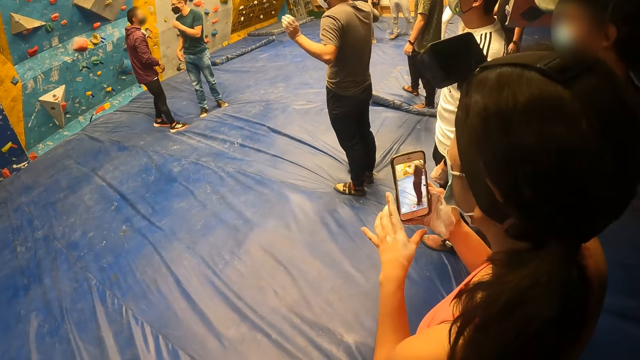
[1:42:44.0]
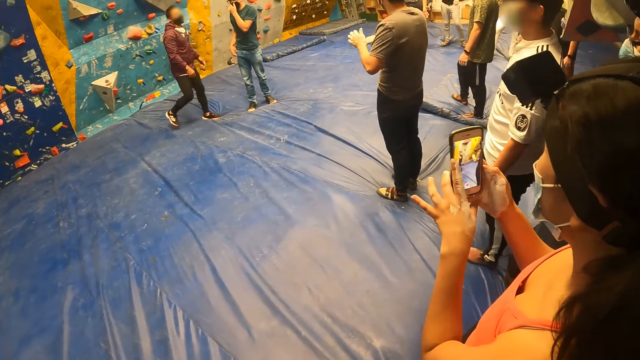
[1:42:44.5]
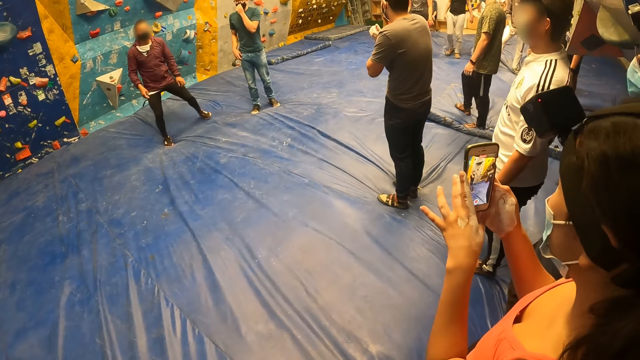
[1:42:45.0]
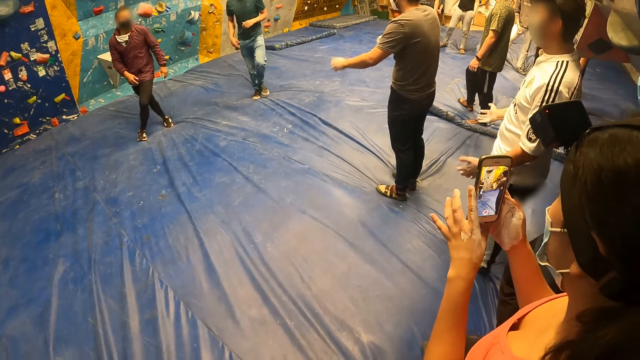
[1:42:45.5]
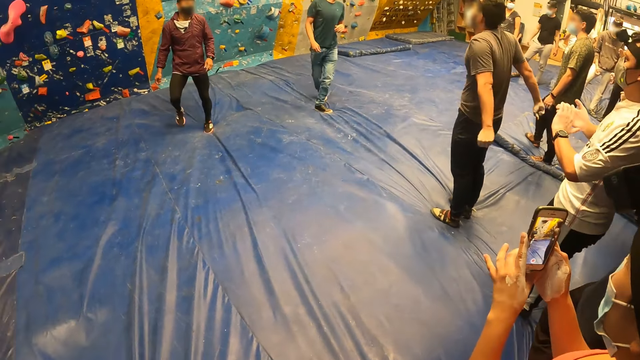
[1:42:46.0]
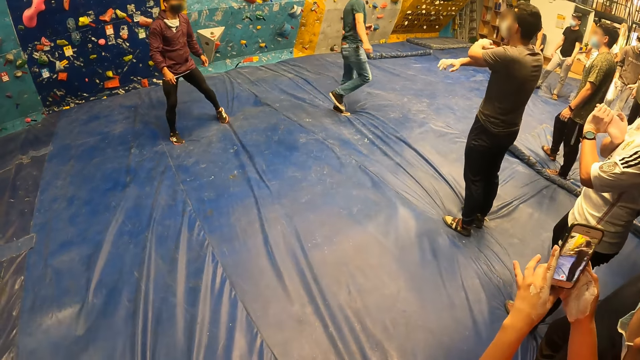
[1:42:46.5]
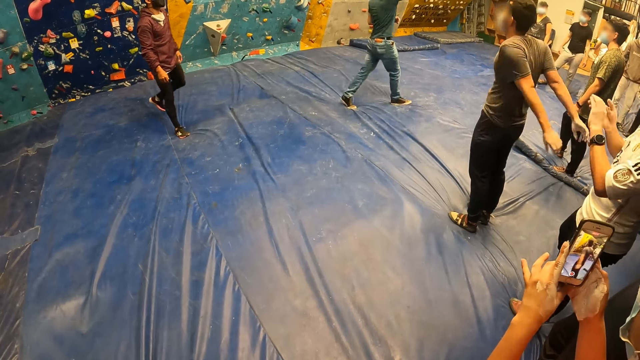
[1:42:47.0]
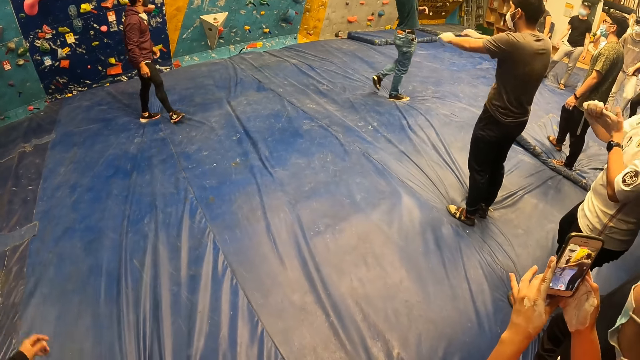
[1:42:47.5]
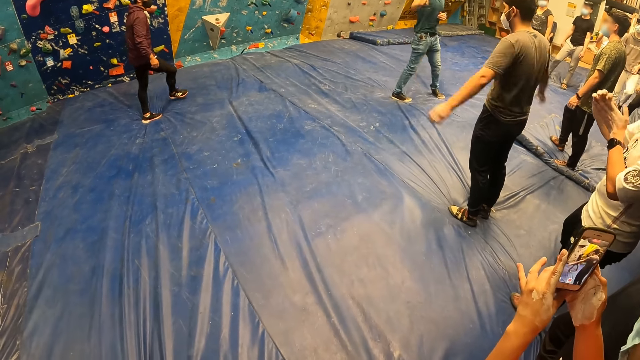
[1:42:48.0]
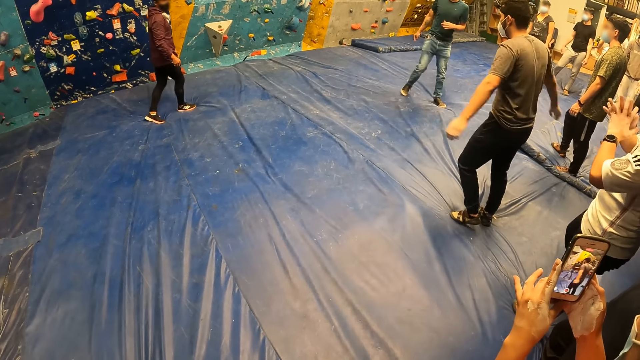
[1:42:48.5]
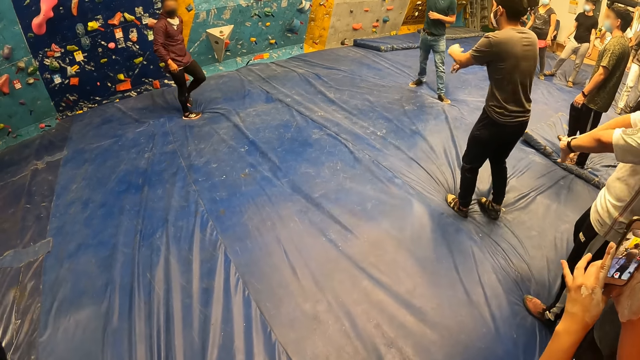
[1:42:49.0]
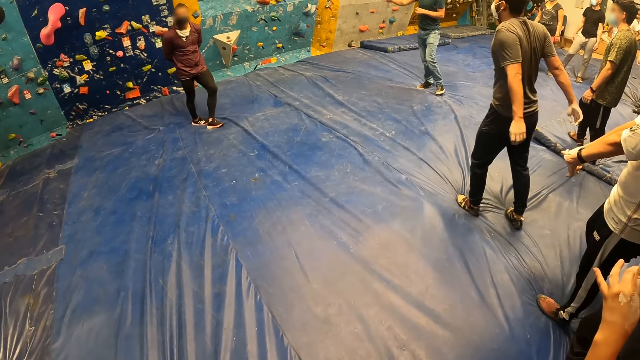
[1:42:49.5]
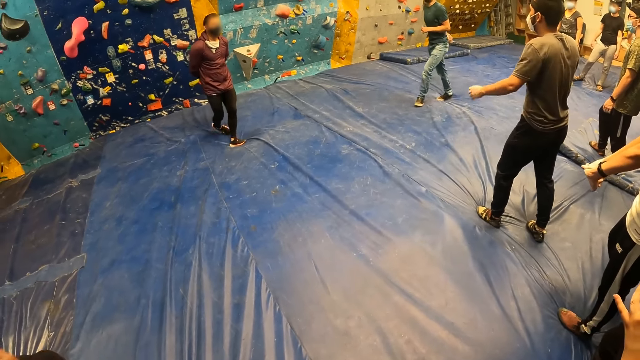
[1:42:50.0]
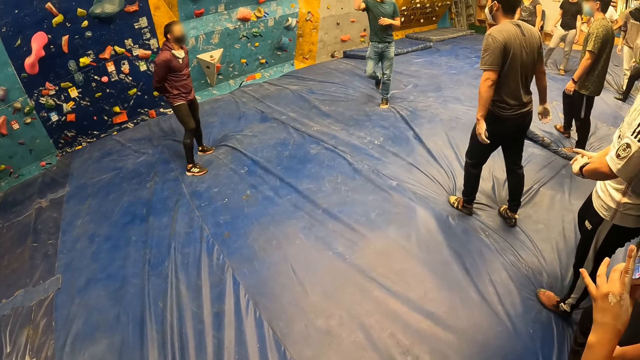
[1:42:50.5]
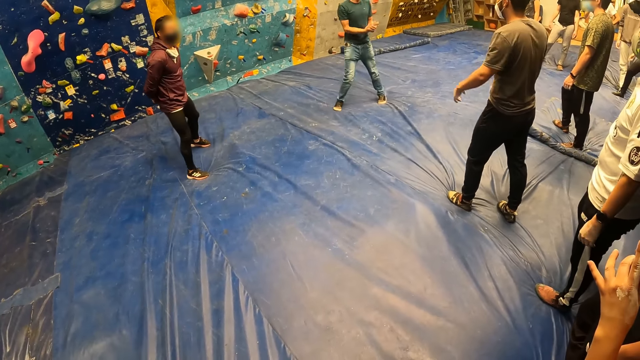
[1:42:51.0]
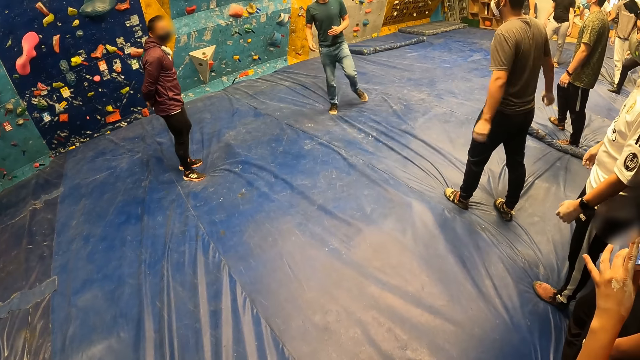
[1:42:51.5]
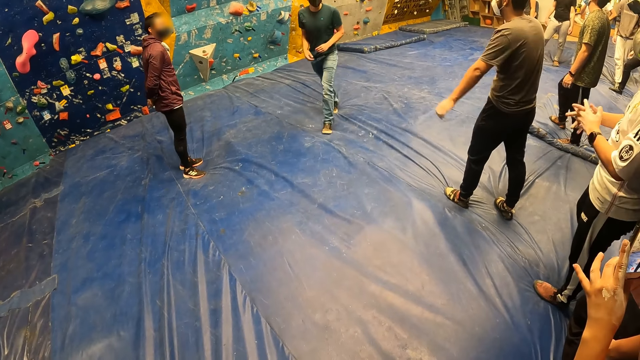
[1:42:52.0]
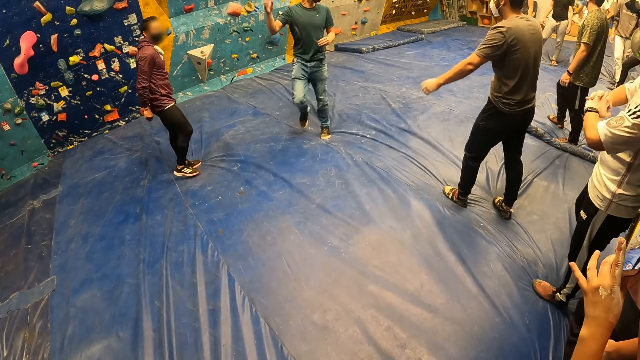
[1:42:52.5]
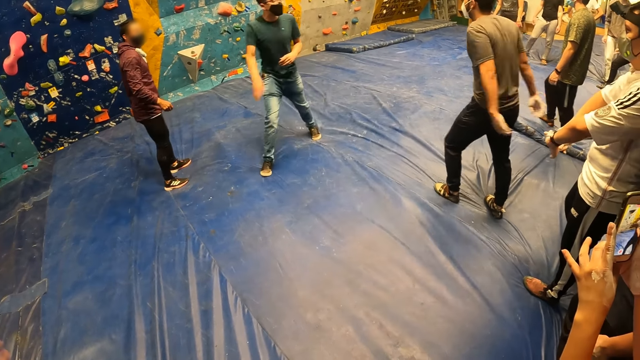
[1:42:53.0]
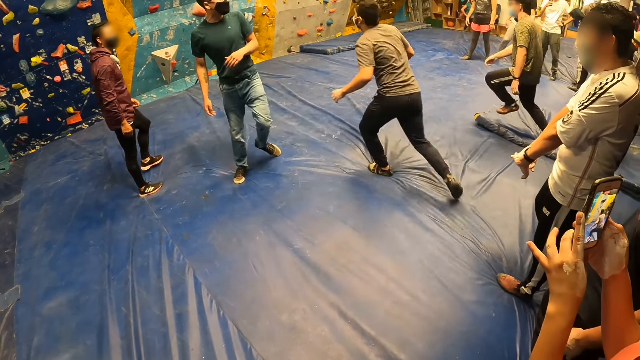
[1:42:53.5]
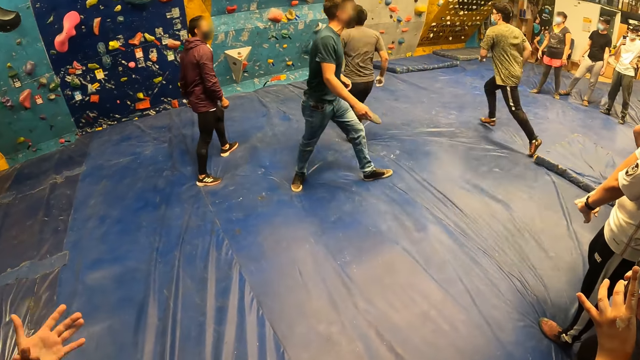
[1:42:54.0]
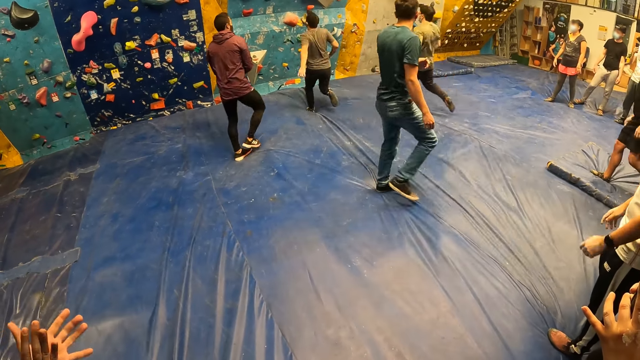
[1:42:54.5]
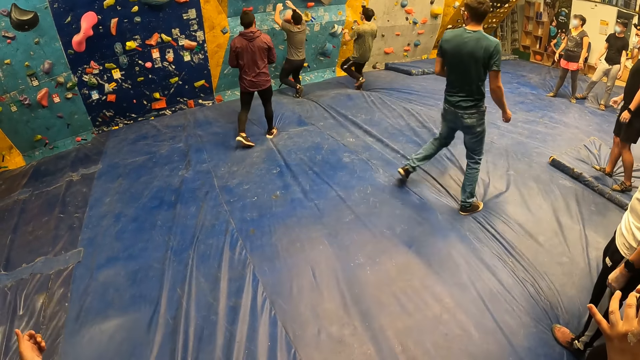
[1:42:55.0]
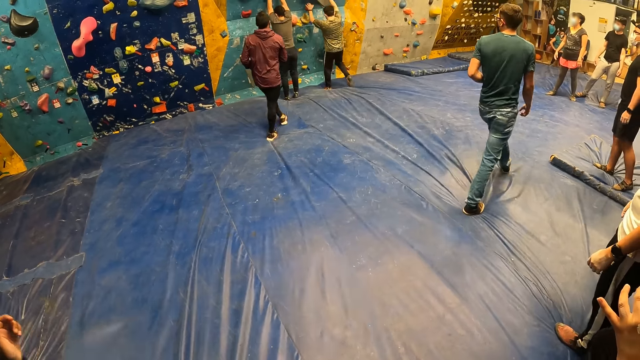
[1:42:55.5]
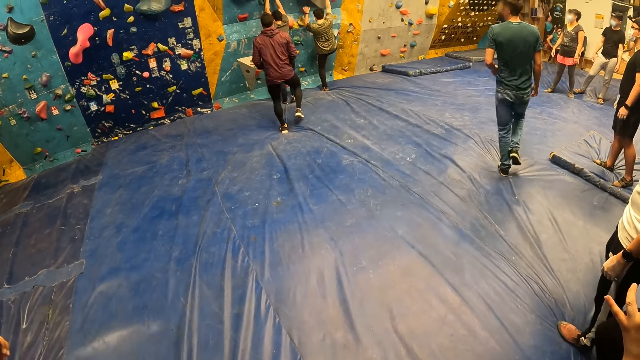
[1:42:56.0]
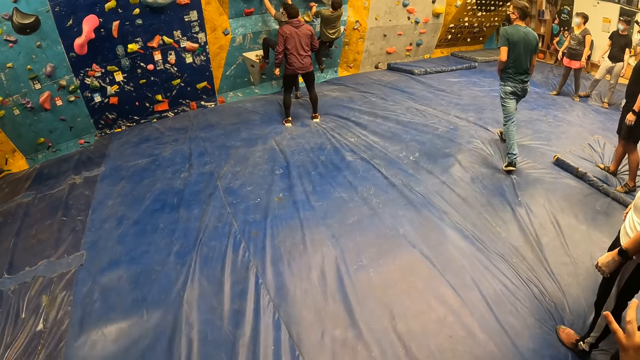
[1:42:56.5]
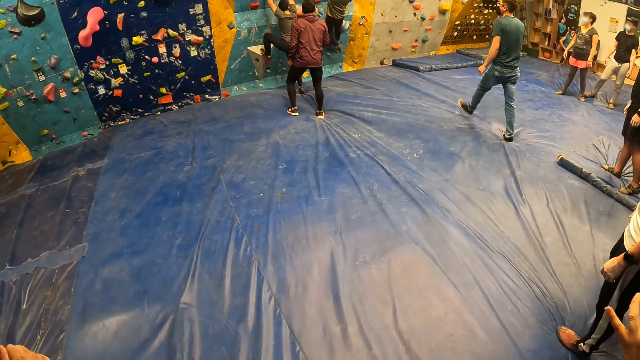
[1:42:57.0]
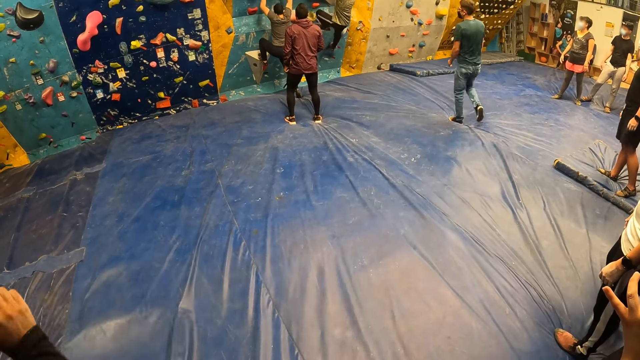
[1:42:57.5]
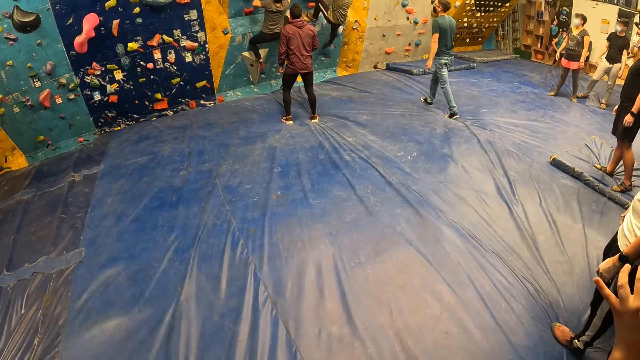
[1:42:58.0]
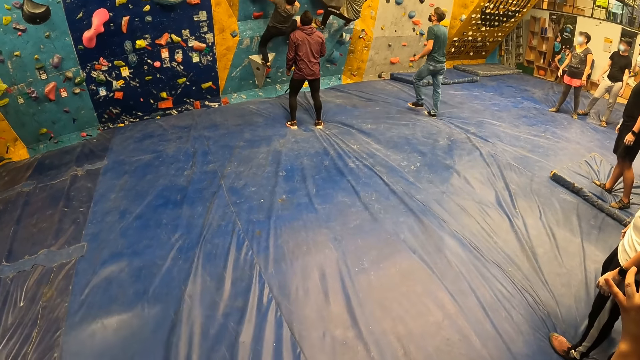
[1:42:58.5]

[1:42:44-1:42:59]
A person walks across the room. Another person walks across the room. A man waves his hands. The man and another man run towards the bouldering wall. The second person walks across the room. The man and the other man climb the bouldering wall with their hands.

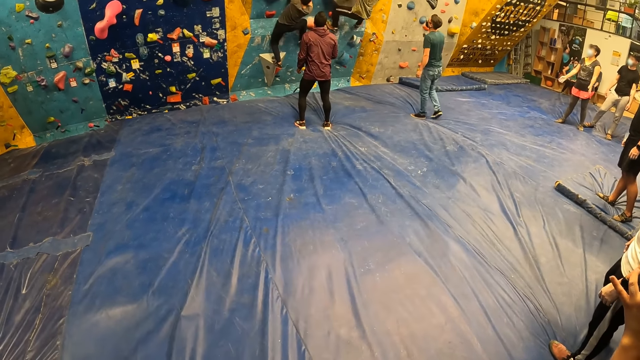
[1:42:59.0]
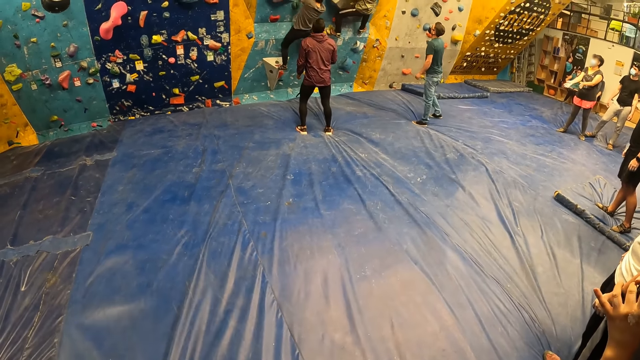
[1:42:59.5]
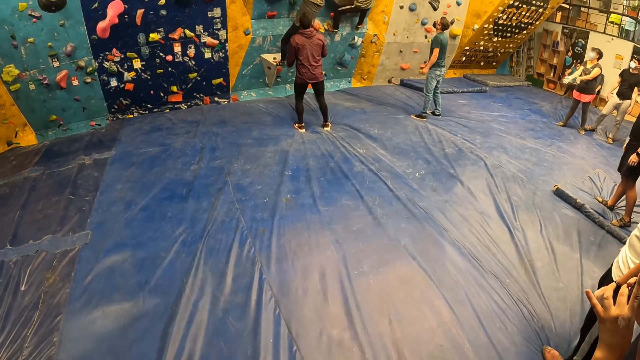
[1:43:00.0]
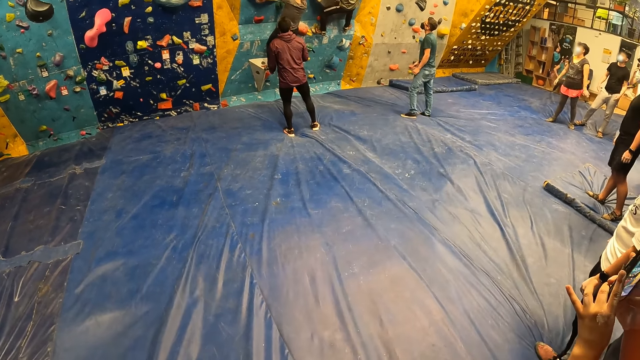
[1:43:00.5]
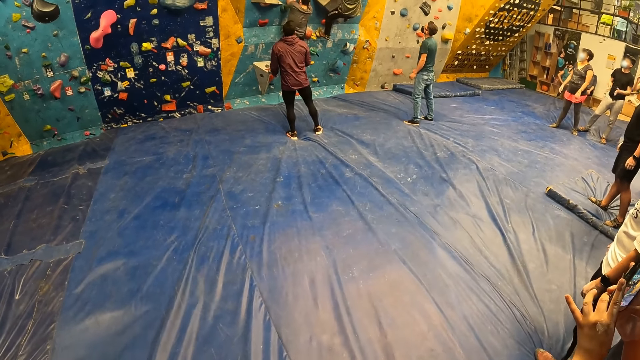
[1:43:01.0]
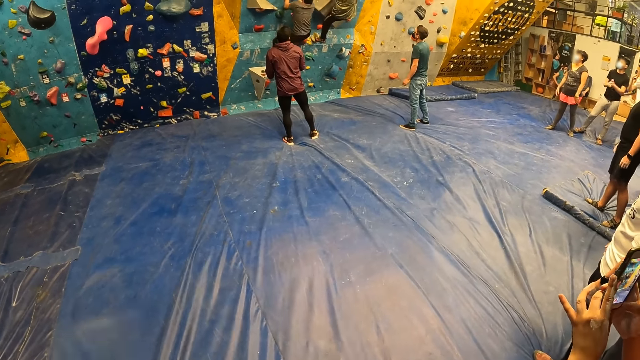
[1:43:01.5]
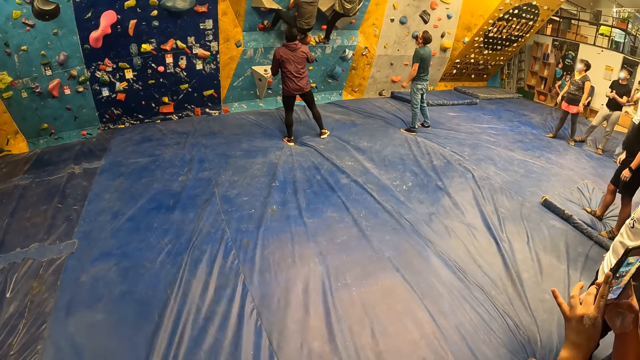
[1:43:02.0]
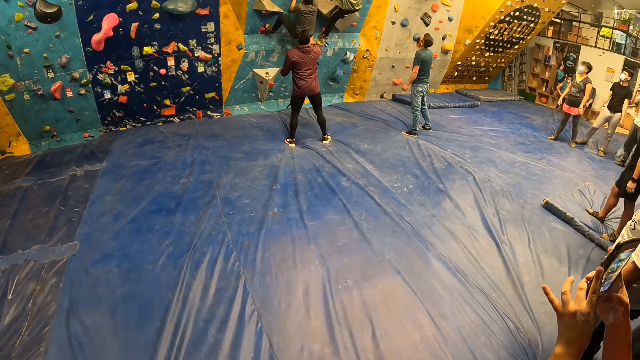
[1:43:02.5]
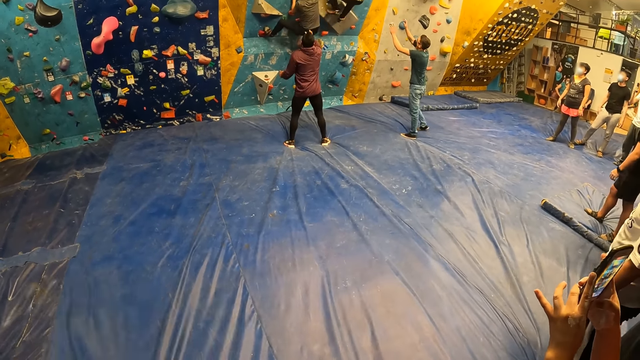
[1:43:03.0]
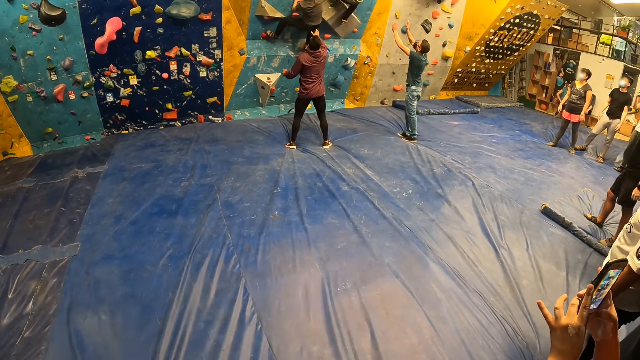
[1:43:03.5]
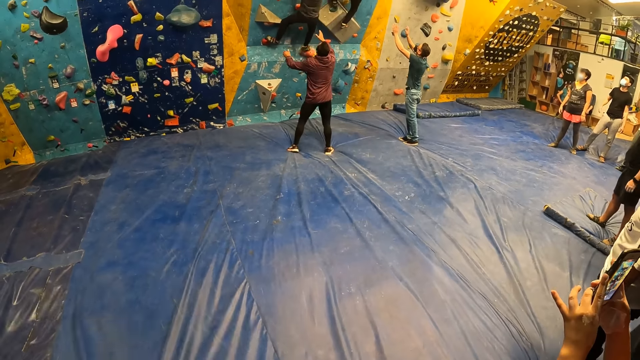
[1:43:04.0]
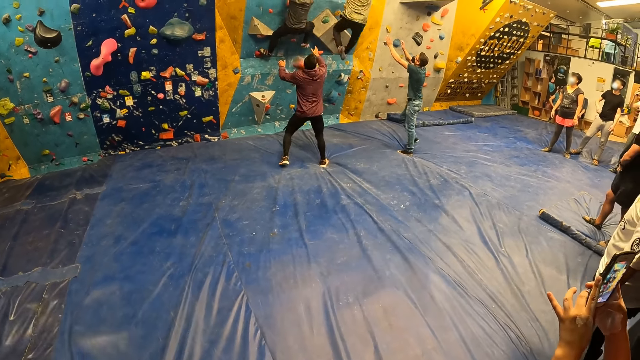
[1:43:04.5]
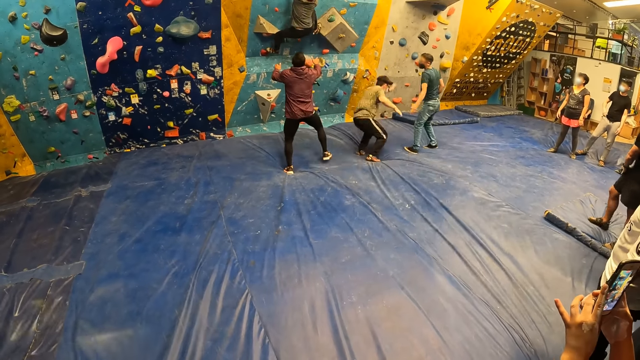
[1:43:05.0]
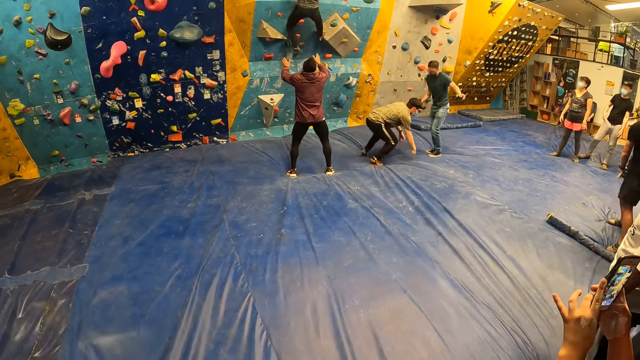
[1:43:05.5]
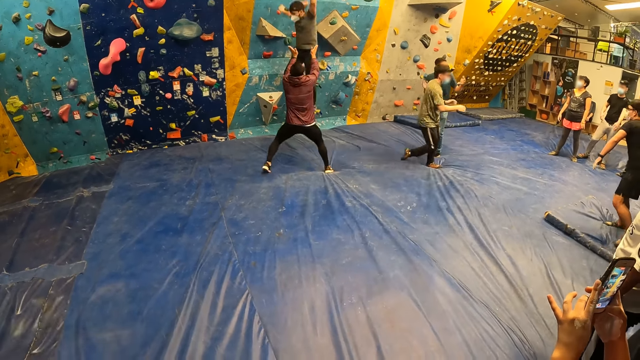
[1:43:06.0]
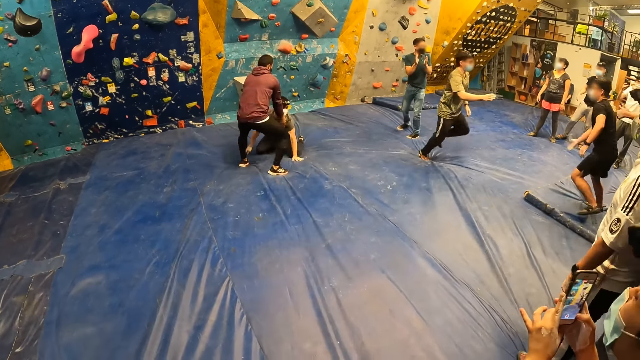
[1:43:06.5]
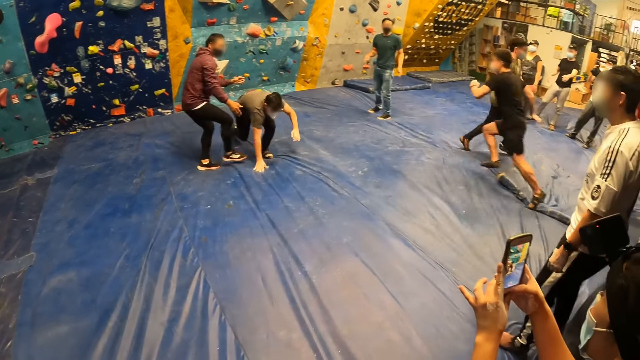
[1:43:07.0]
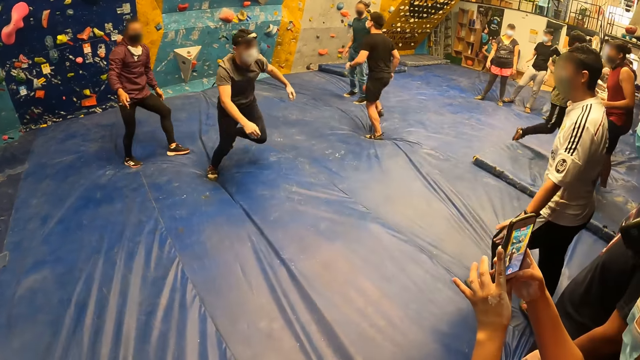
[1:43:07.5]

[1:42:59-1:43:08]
A man jumps off the bouldering wall. Another man jumps off the bouldering wall. The first man slaps a person's hand. The person runs across the room. The second man runs across the room.
